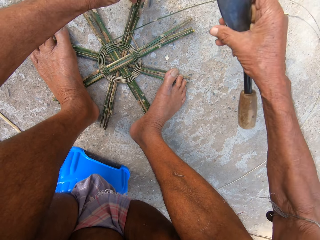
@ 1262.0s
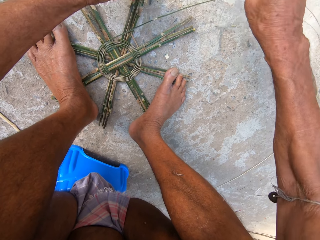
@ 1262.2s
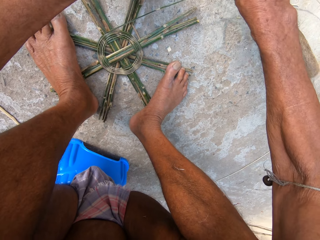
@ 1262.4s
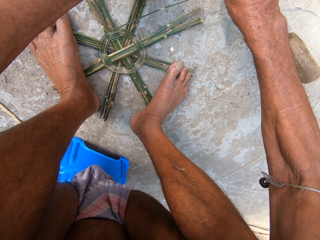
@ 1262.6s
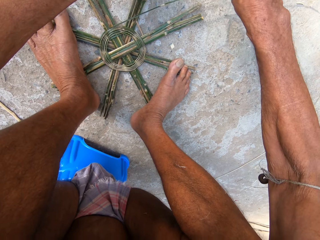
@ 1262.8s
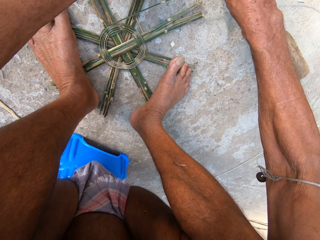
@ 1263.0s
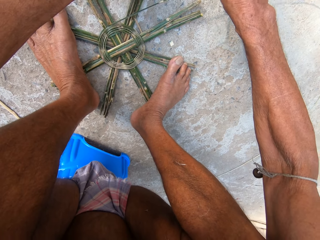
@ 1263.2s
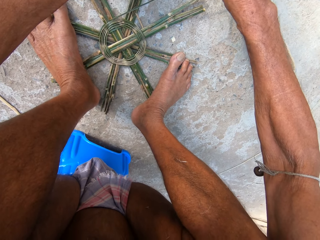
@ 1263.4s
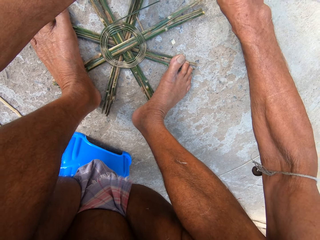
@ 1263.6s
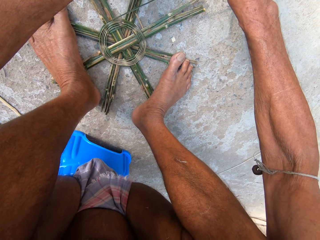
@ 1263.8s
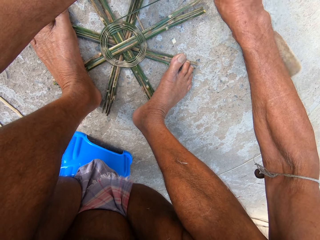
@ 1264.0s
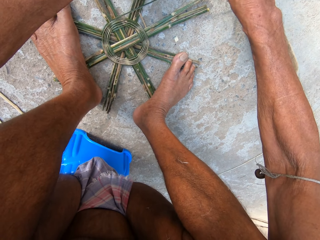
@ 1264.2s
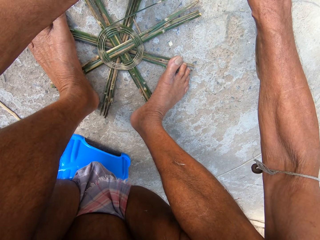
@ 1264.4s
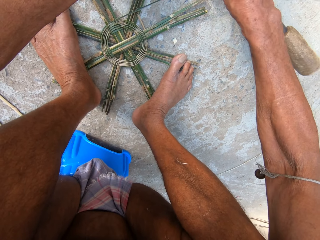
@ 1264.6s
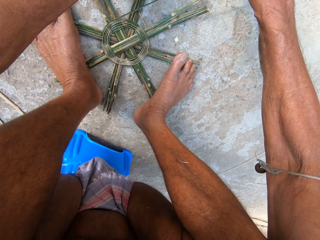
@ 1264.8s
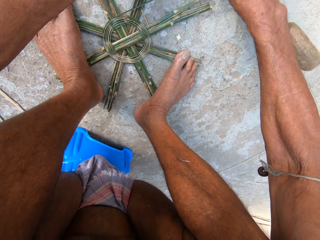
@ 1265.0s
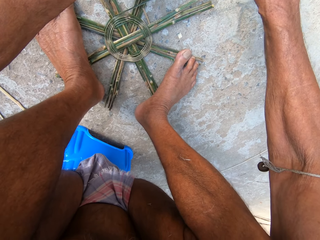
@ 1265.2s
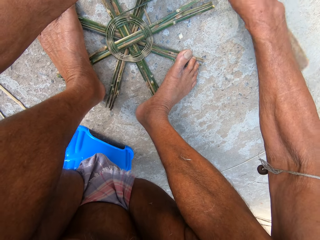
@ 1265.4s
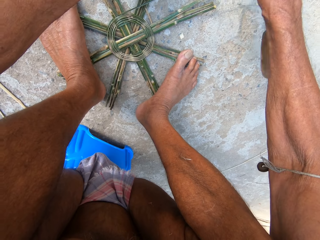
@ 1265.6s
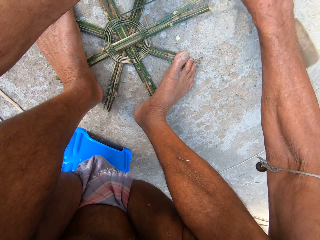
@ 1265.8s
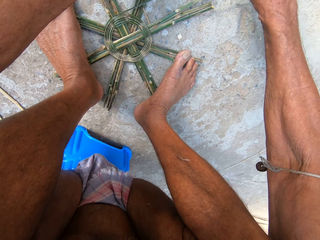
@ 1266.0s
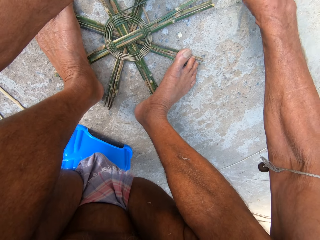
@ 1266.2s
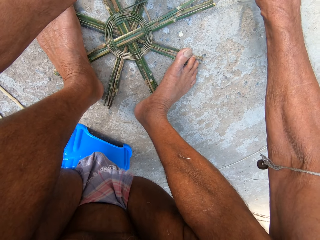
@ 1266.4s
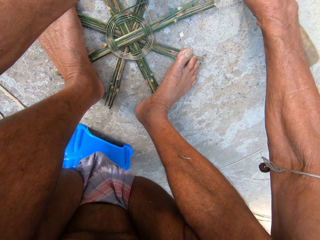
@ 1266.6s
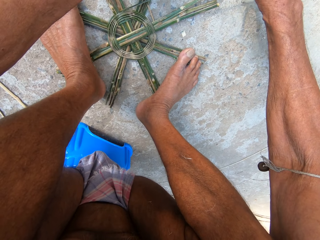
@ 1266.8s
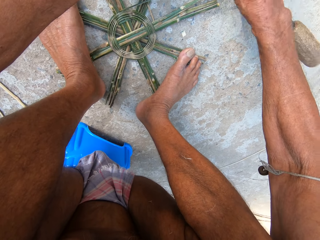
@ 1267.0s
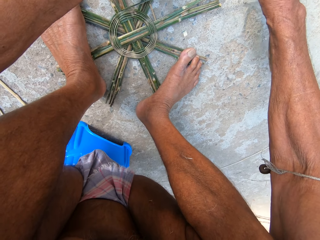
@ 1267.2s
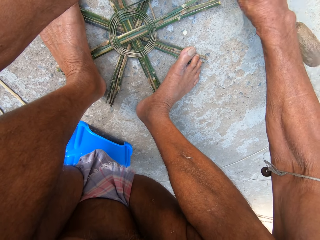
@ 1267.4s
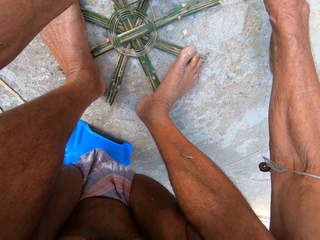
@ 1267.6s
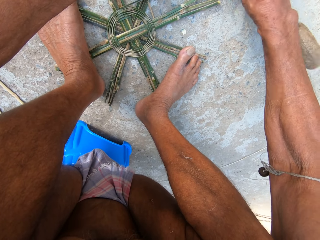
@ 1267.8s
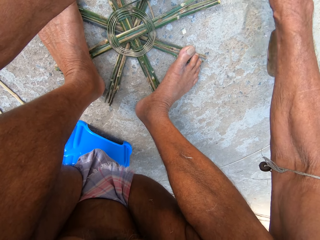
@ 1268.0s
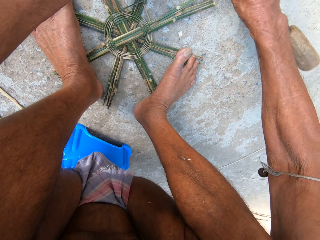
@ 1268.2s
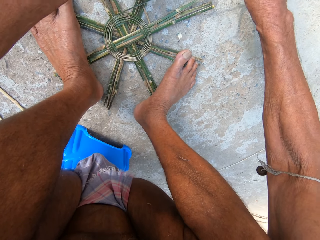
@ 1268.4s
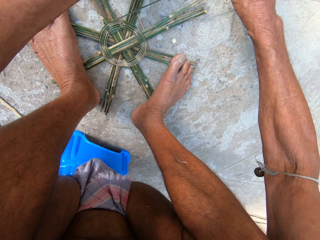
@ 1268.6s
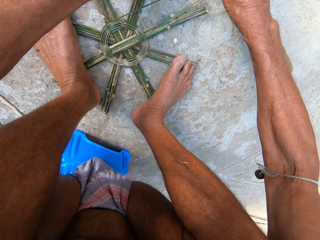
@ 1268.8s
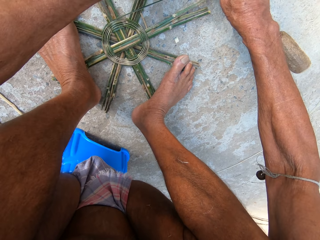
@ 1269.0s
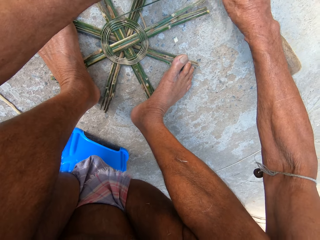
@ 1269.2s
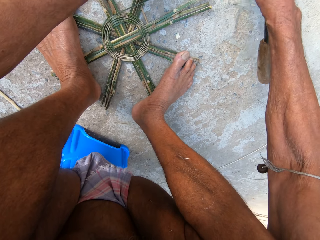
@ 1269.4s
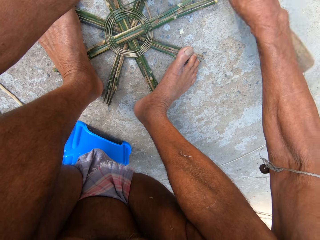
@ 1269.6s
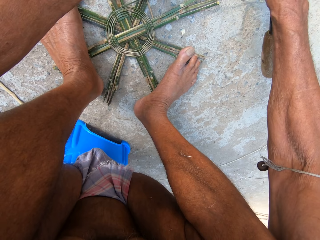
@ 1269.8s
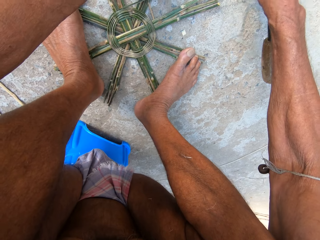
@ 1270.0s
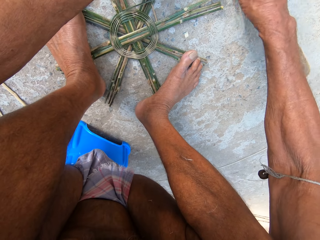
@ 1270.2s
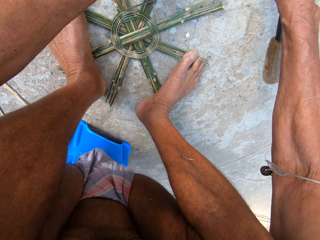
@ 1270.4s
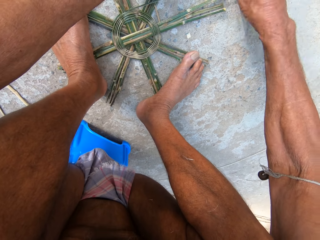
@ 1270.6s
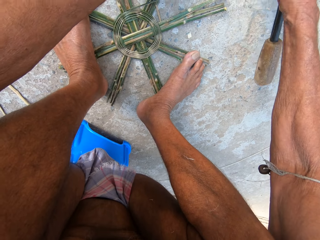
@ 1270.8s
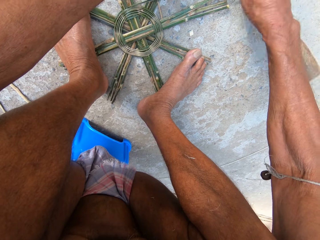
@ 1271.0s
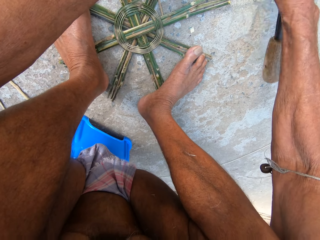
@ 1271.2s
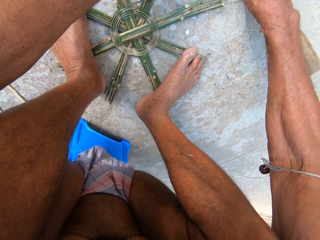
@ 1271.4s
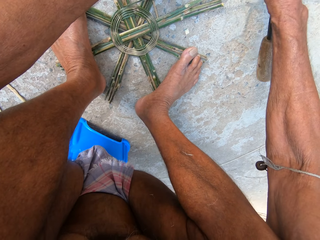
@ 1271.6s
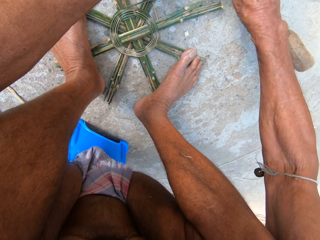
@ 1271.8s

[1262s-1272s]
The camera wearer taps the bamboo stick into the bamboo basket on the floor with the machete or sickle in his right hand. He adjusts the stick on a wood craft. He taps the wood craft with the sickle.

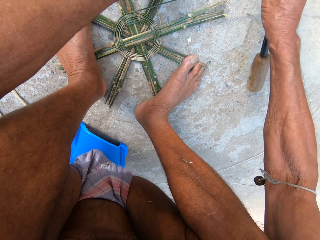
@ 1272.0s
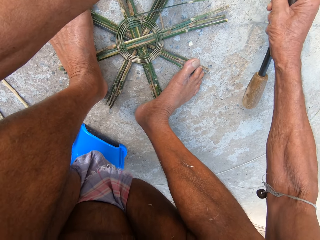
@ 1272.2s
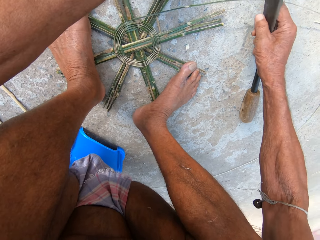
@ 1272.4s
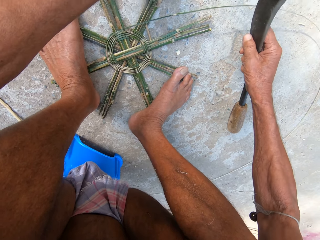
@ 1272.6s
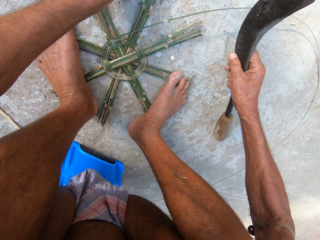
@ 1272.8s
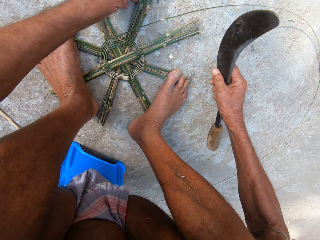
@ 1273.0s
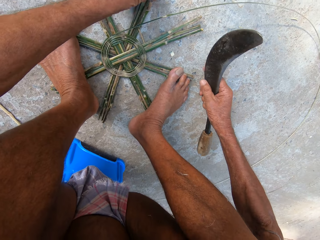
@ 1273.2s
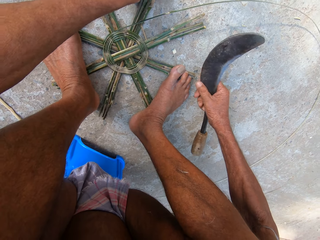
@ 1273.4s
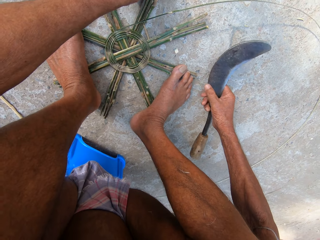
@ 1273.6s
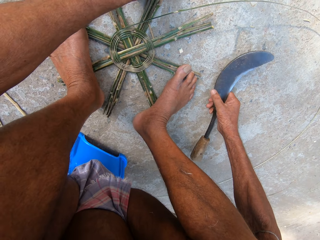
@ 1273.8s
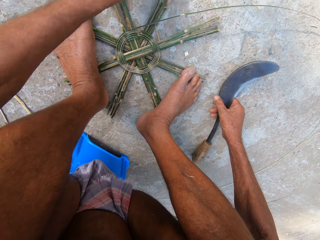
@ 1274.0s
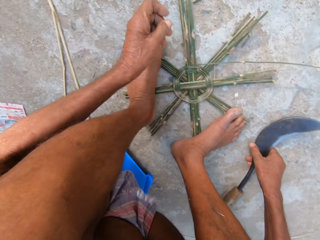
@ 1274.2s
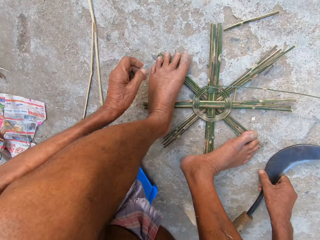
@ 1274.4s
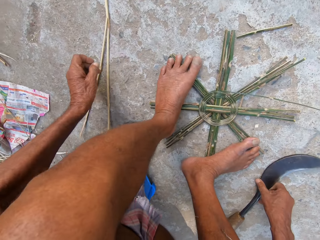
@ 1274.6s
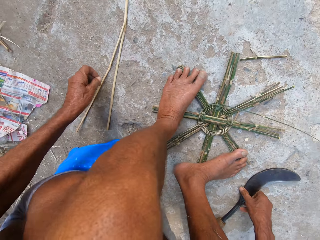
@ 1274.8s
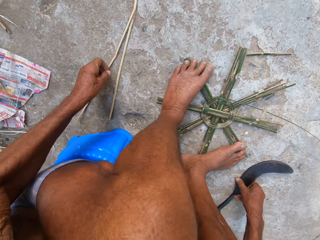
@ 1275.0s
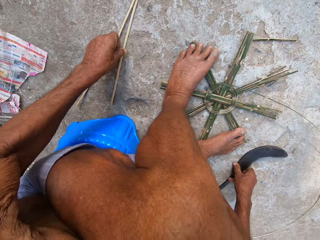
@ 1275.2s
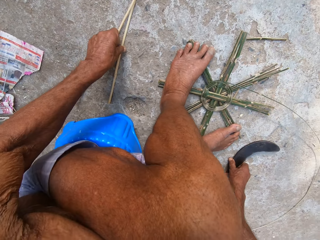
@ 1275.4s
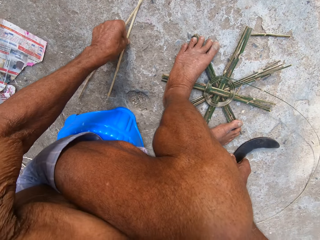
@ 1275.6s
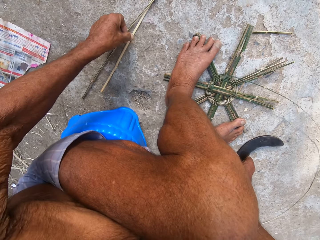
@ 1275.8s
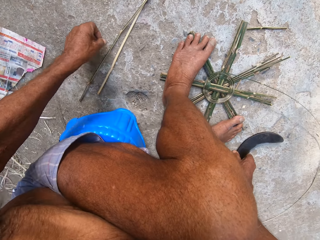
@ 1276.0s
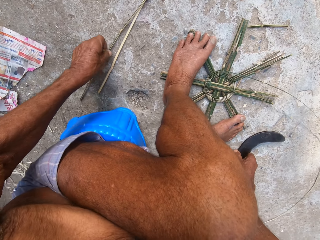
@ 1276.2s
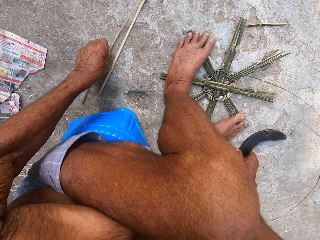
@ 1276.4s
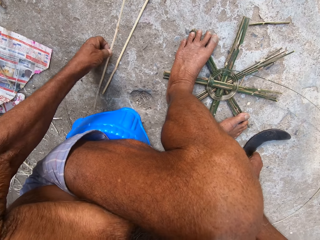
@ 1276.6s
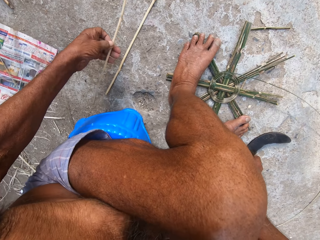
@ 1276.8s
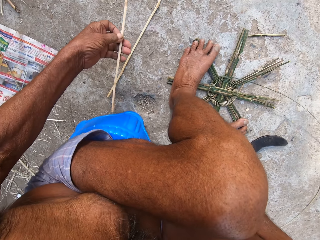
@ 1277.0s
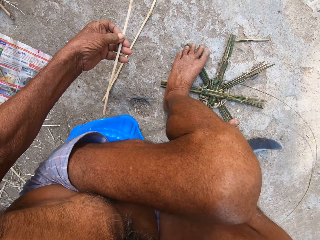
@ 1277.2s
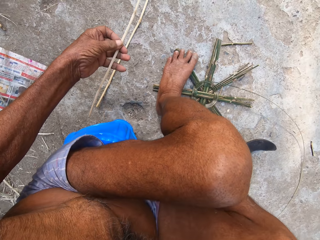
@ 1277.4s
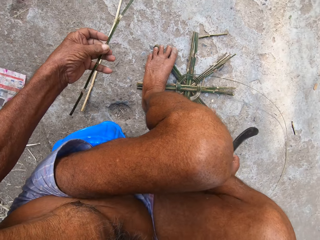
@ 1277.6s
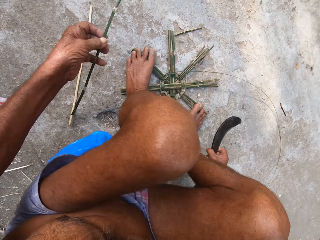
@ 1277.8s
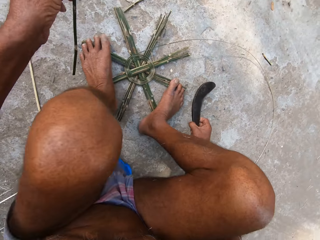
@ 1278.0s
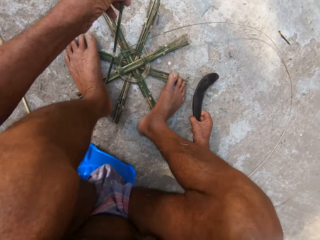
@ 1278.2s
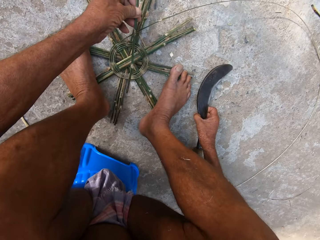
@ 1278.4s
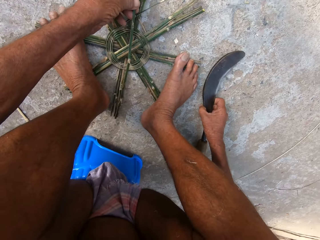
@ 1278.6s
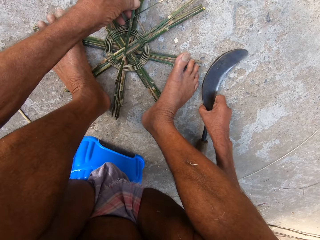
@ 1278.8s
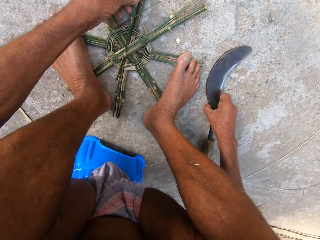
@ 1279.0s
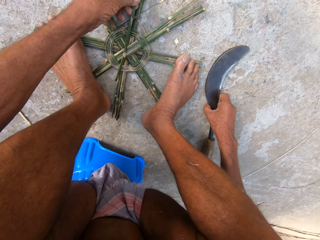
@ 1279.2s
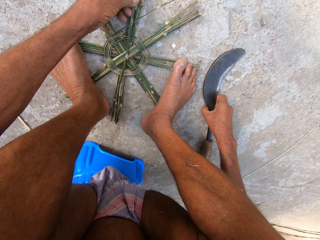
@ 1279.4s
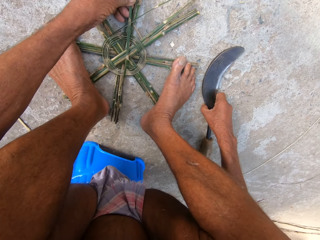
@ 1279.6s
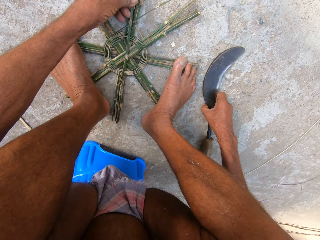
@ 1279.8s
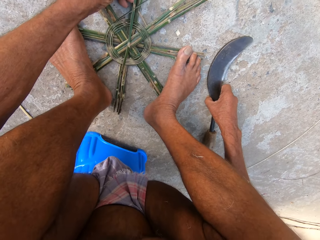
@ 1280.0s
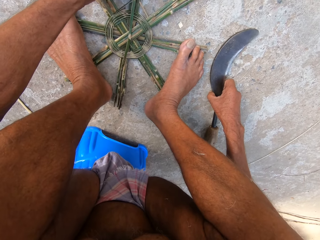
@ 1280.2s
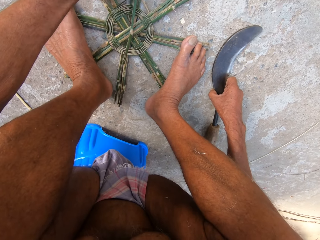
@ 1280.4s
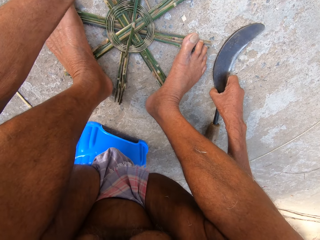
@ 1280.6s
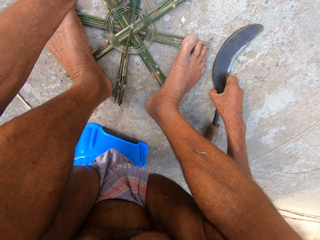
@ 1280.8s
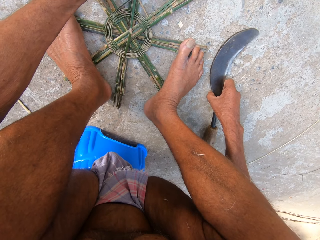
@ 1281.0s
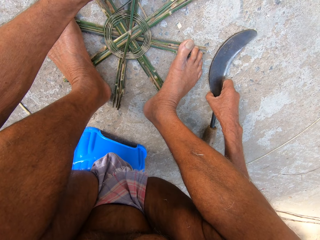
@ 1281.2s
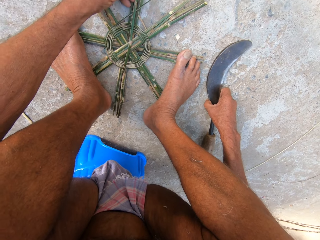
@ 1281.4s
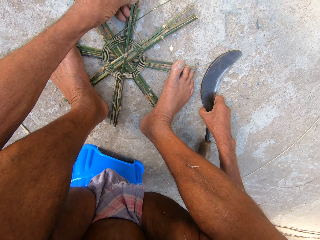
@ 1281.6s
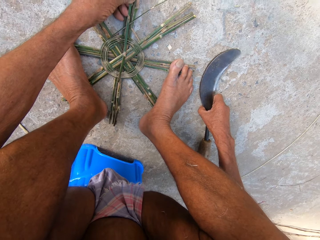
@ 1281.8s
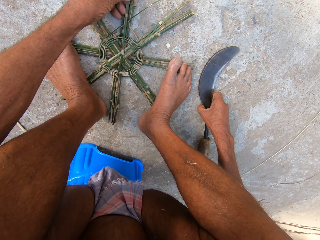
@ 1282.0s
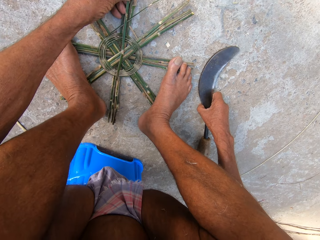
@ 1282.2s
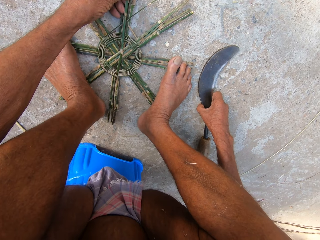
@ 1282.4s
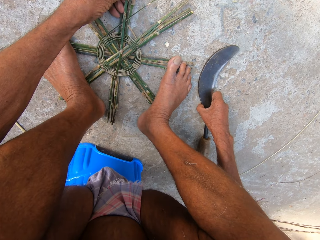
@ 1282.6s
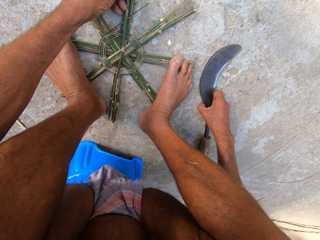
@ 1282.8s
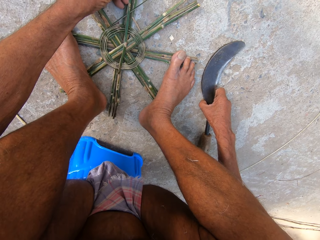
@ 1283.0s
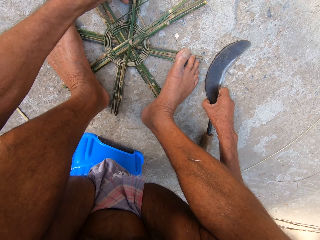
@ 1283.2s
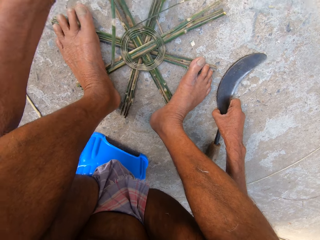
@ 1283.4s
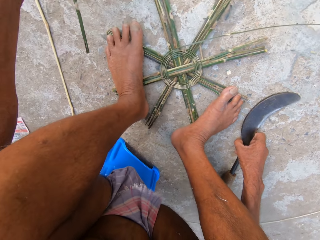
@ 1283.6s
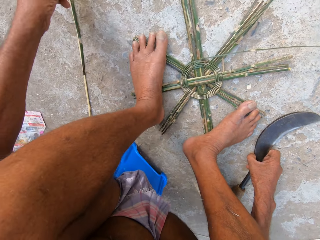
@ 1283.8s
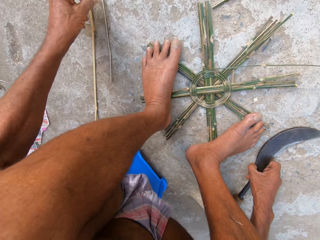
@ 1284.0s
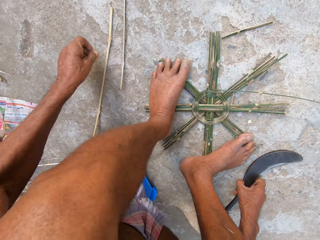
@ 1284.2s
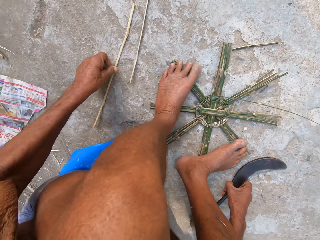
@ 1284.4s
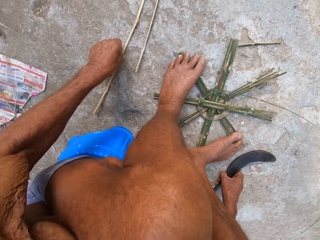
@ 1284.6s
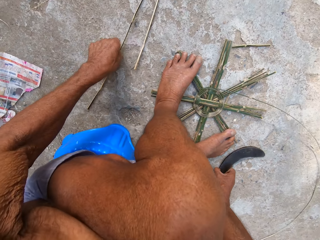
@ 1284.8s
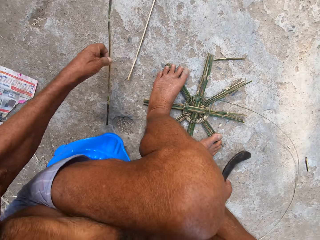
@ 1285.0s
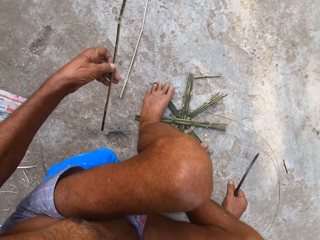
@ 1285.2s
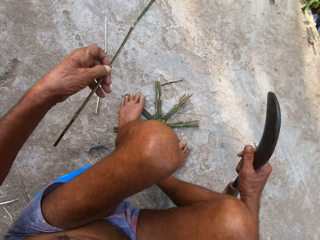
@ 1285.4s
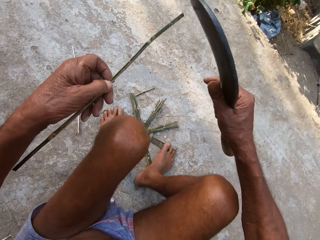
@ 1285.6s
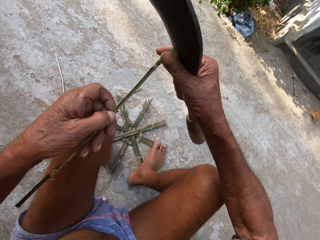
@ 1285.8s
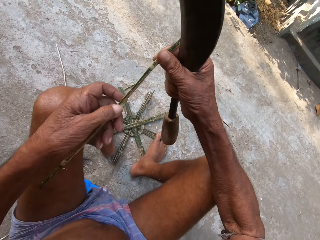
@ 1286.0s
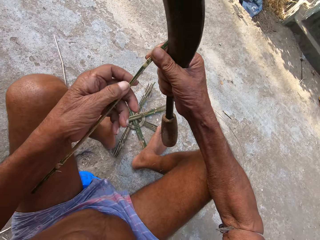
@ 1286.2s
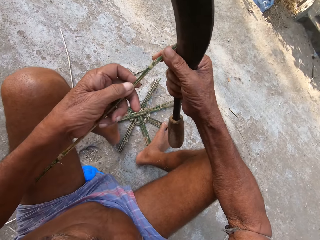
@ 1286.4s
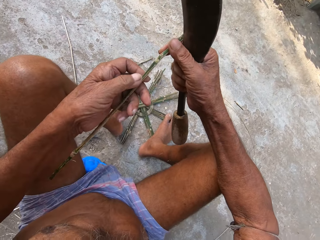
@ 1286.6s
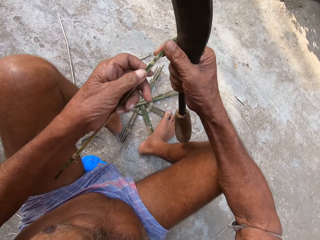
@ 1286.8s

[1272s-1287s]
The camera wearer adjusts a wood craft on the floor. He drops the machete on the ground with his right hand. He touches the bamboo stick on the floor with his left hand. He picks up a bamboo stick from the ground with his left hand. He holds the bamboo stick in his left hand on the bamboo basket on the floor. He adjusts the stick on the wood craft. He drops the bamboo stick in his left hand on the floor. He adjusts the stick on the floor. He picks up a bamboo stick from the floor with his left hand, and picks up the machete from the floor with his right hand.
